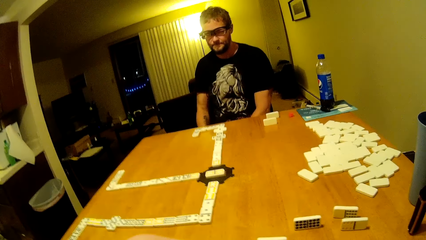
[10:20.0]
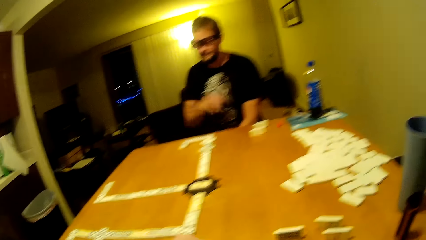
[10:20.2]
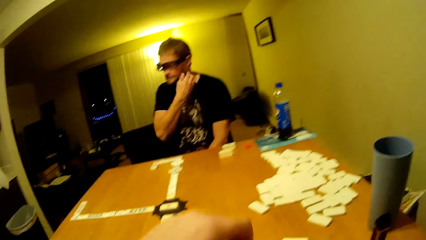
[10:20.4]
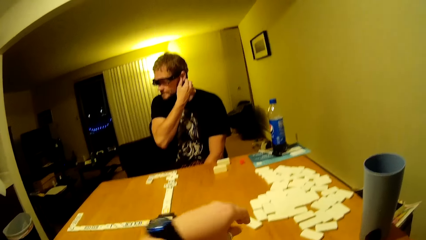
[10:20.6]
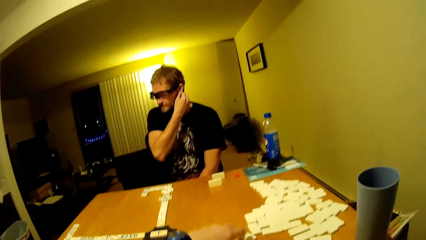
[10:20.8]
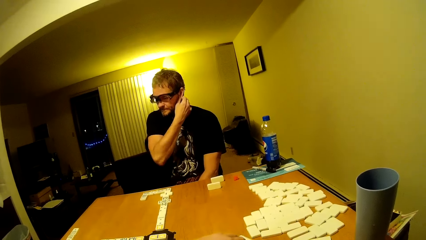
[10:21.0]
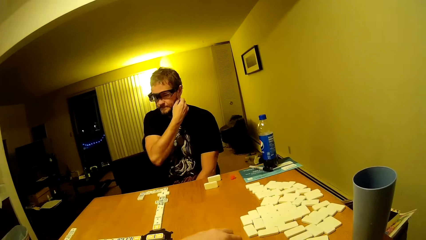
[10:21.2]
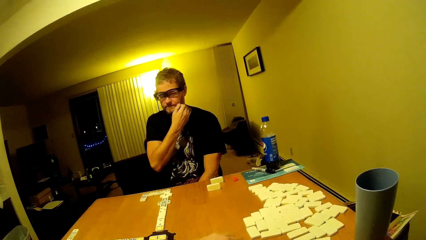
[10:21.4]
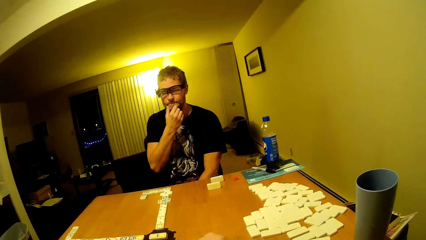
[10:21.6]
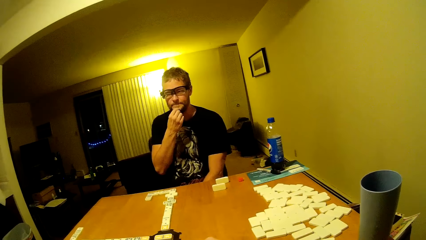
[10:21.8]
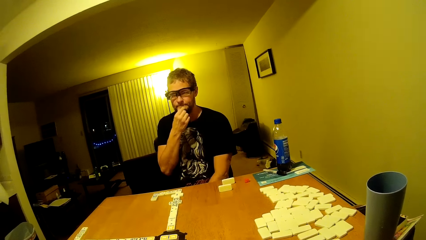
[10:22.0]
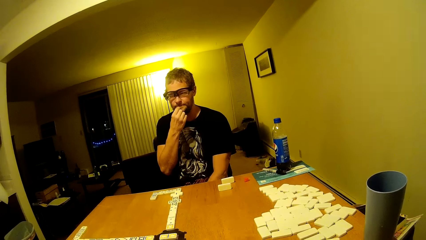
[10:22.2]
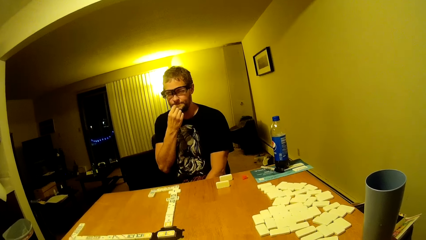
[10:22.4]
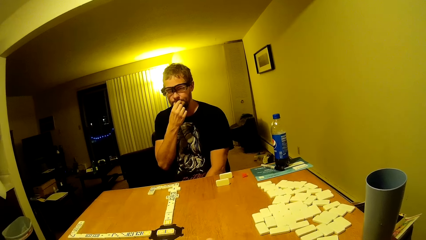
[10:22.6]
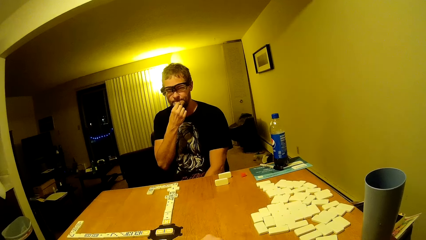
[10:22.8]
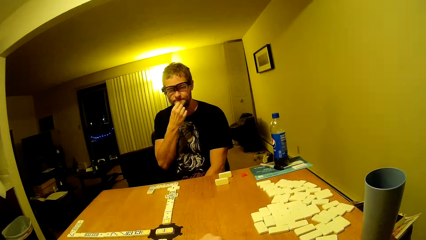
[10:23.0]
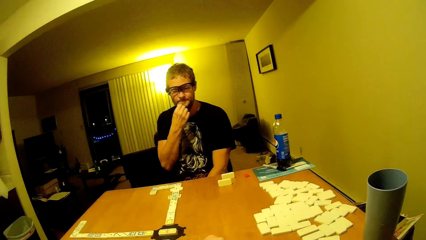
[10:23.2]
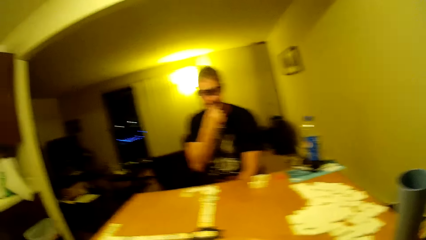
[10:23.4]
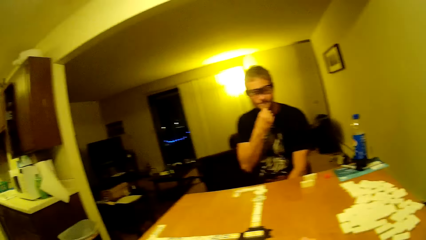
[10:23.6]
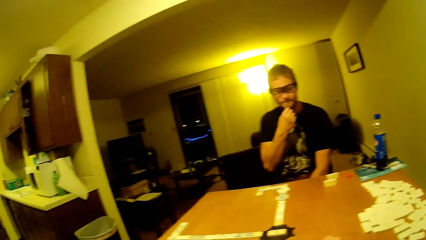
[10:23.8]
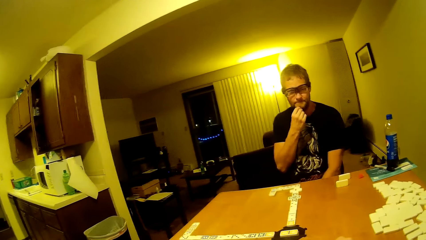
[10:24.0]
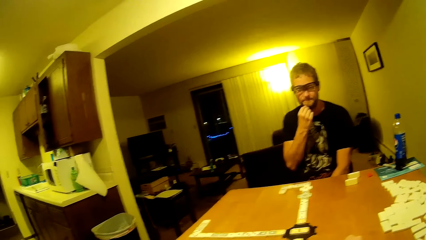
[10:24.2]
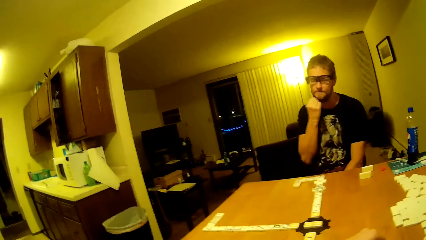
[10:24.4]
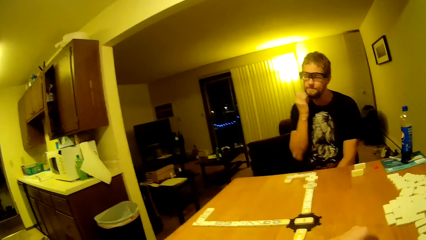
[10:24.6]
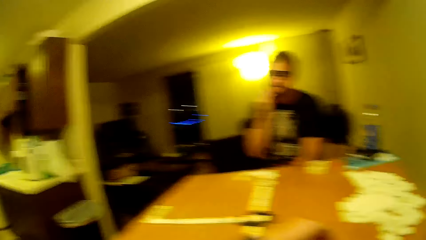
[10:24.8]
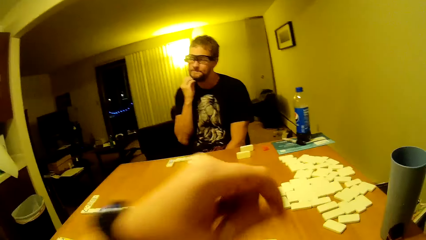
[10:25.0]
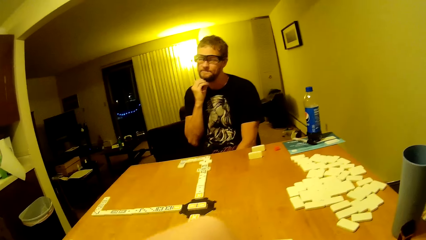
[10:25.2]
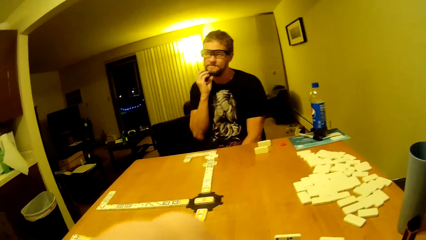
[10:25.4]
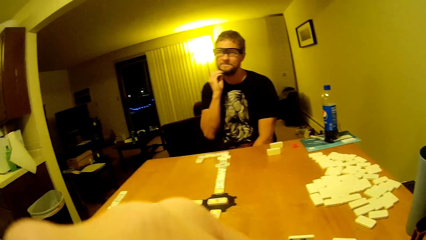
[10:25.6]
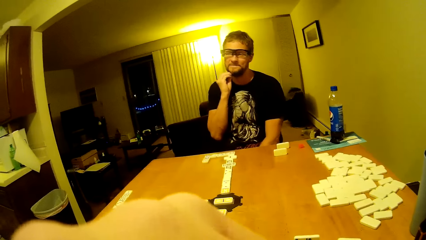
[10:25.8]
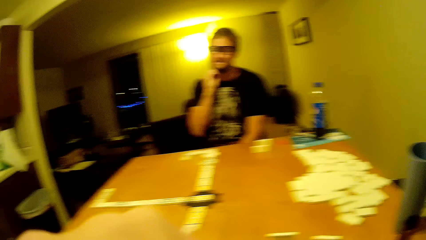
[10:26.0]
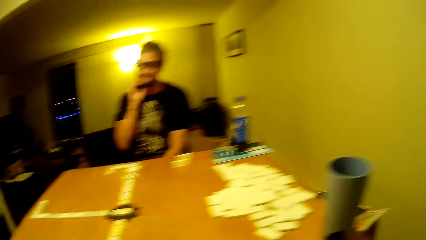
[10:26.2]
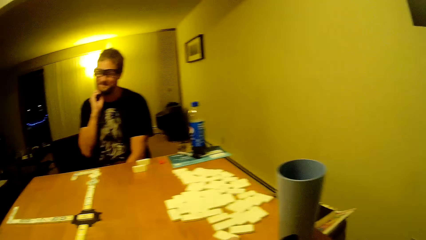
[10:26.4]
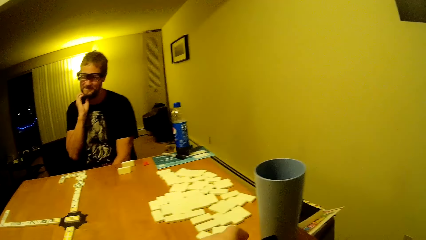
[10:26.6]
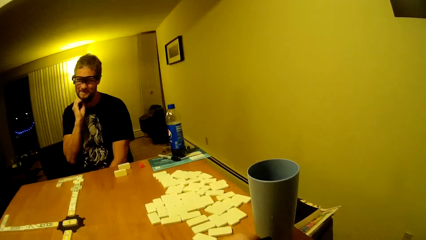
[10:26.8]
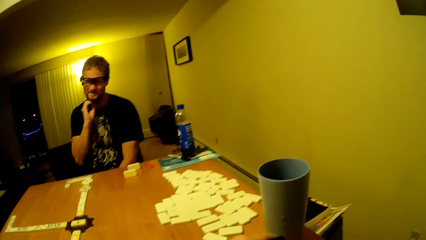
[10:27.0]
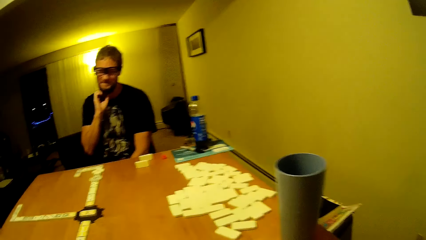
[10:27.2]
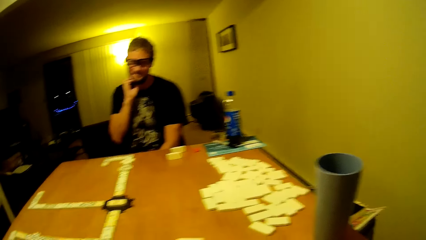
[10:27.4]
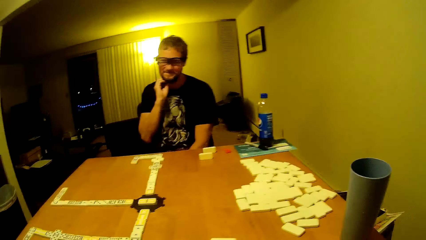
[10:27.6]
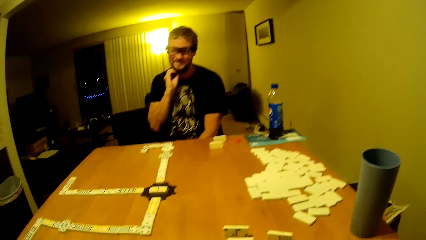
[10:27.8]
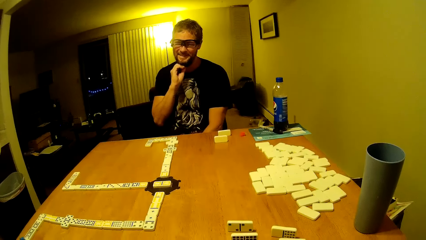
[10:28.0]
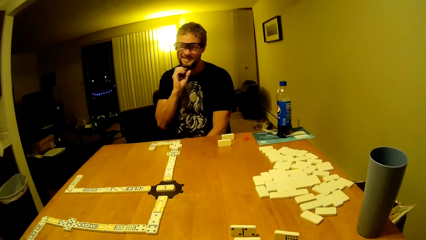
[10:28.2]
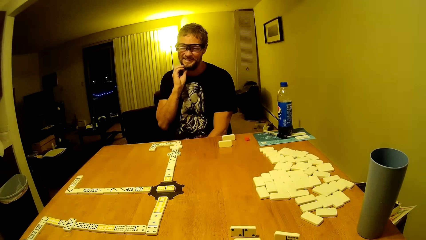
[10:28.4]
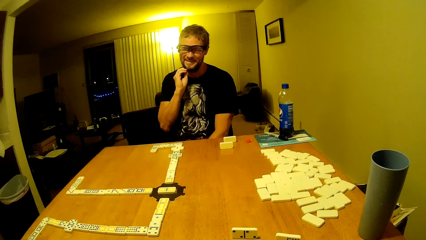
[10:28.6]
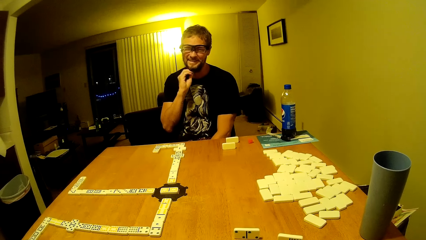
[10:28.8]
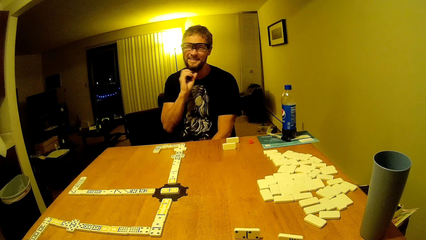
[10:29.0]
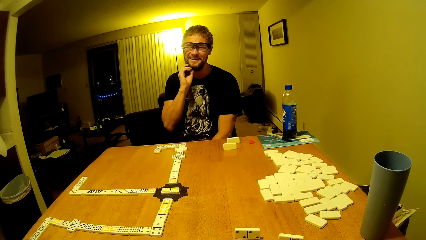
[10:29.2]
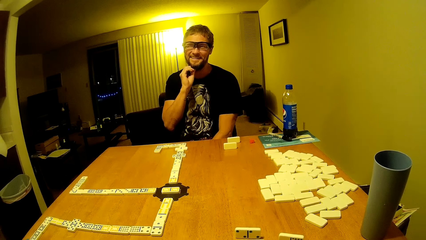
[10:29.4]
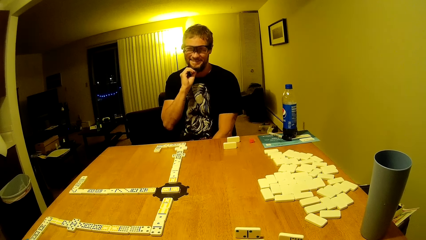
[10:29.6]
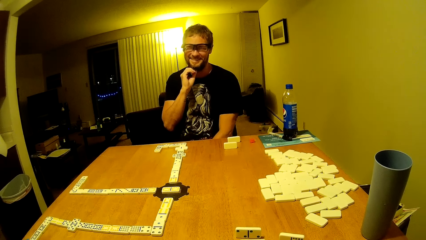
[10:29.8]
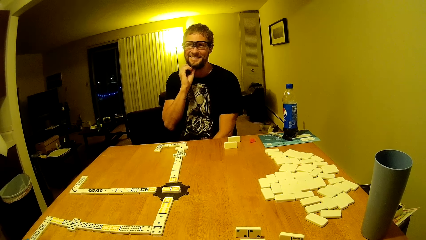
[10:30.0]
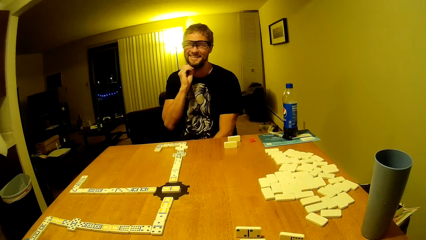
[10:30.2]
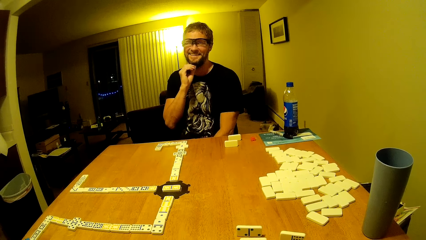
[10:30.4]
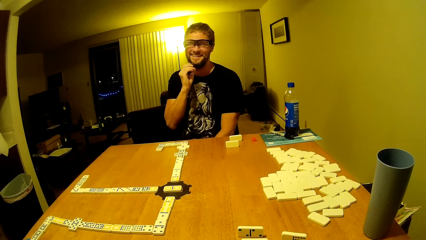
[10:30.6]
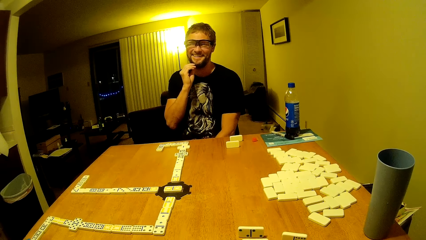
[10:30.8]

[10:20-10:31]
A man touches his ear. The camera wearer plays dominoes. The man touches his facial hair. The camera wearer removes his hand from the table. The man holds his beard. The man touches his facial hair.

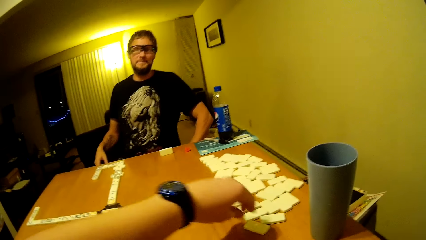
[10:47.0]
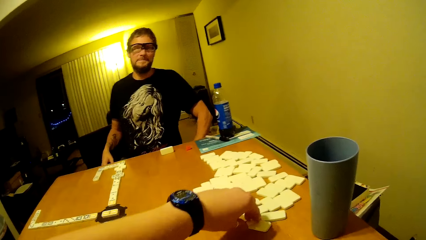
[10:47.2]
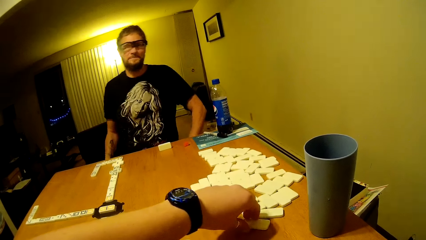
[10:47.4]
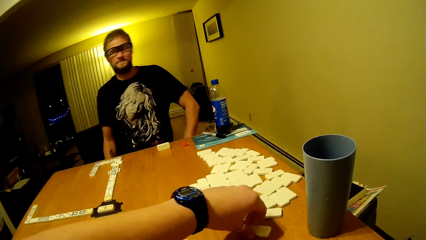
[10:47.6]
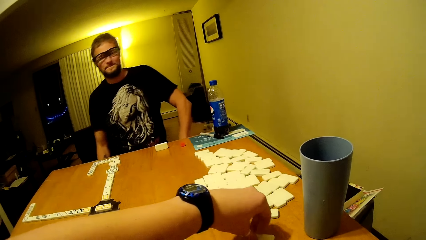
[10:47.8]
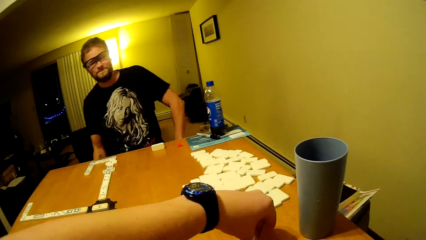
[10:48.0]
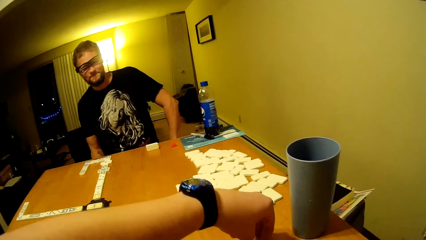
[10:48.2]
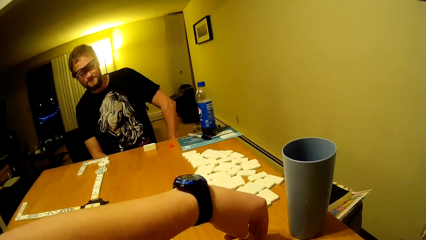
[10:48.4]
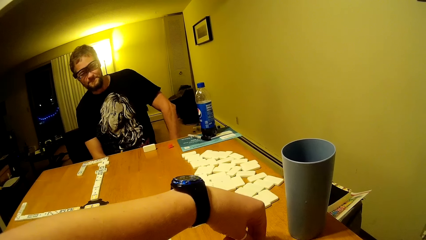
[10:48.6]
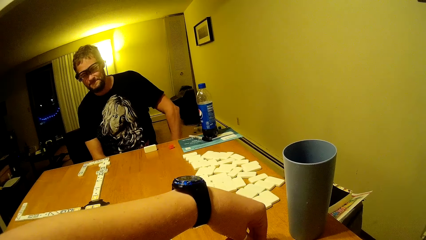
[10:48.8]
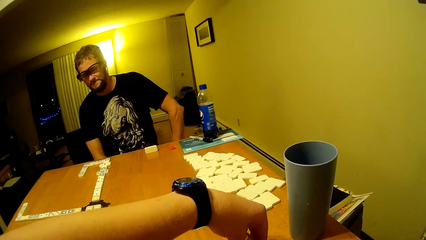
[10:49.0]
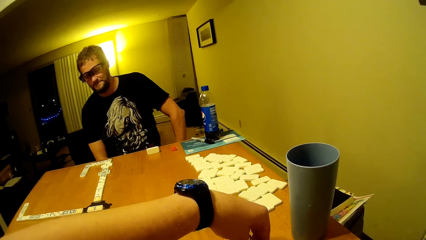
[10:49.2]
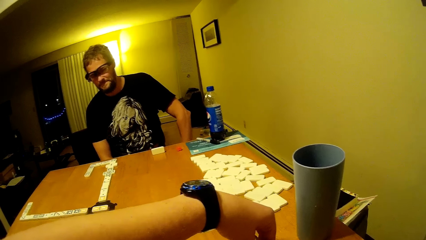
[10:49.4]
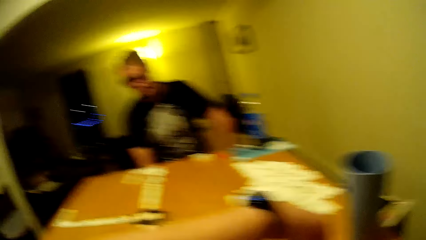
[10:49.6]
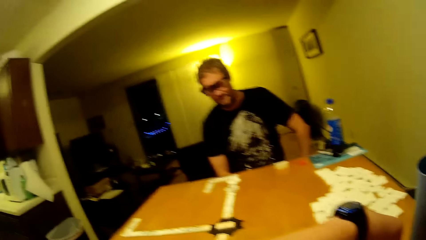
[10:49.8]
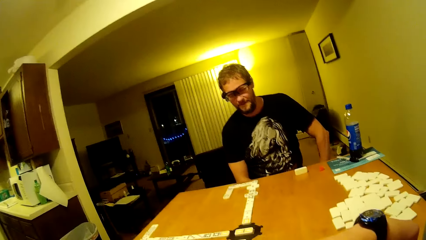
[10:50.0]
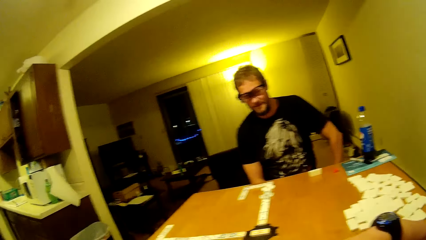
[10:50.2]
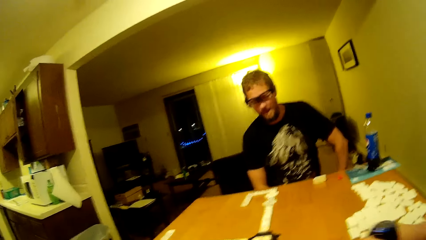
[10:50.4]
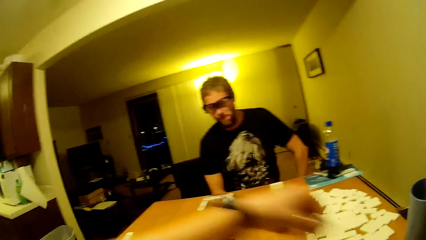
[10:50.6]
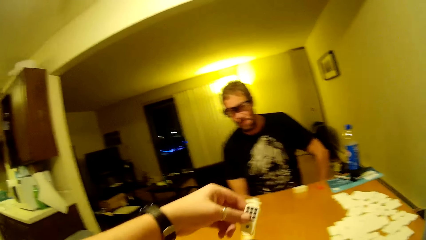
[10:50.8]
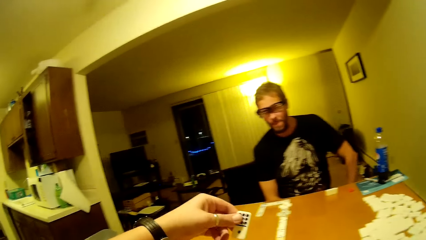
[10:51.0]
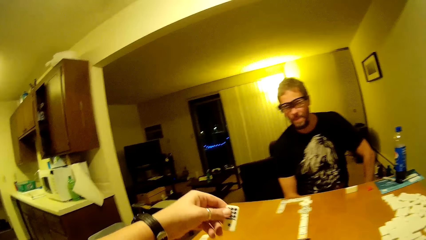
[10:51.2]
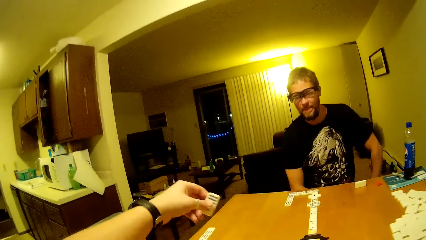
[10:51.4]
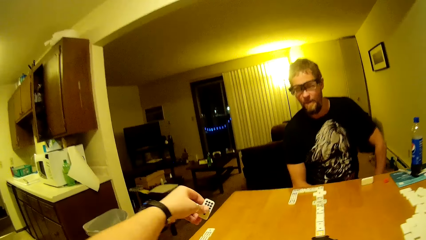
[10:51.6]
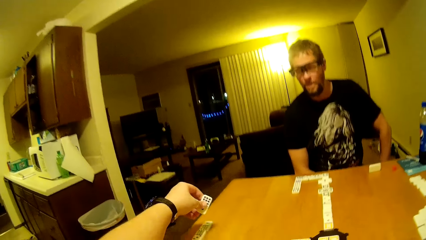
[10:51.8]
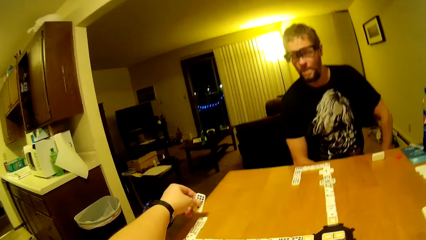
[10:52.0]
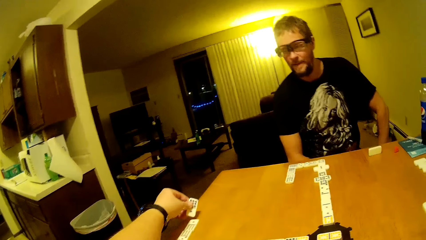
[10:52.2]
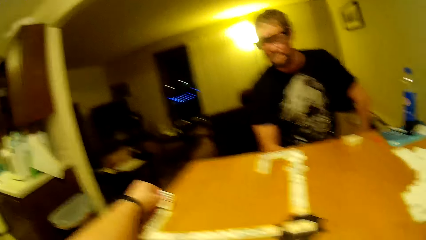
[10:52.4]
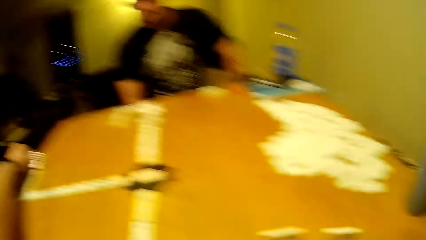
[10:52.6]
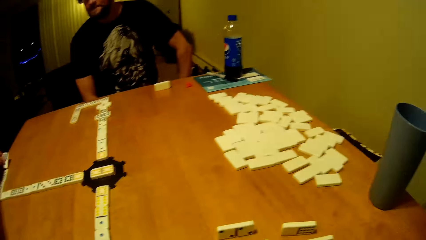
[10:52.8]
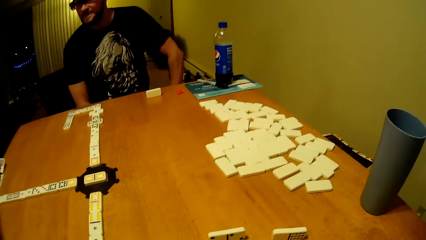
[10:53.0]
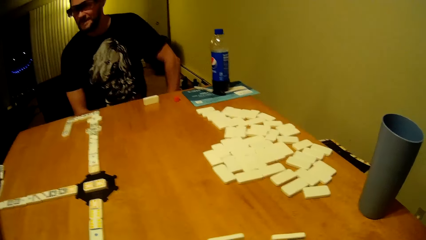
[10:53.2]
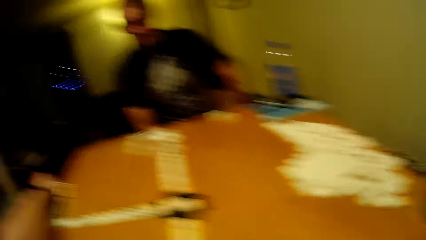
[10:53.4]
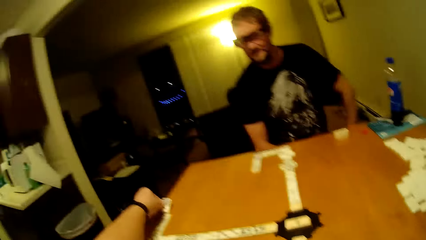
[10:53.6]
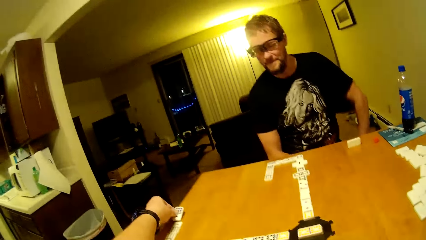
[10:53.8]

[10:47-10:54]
The camera wearer plays dominoes with a man. They pick a domino and place the domino on the dominoes game table.
